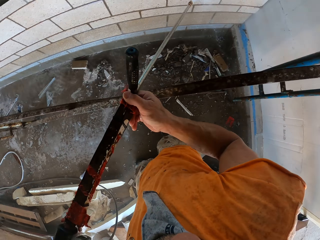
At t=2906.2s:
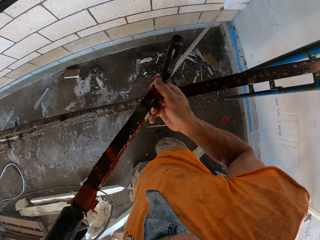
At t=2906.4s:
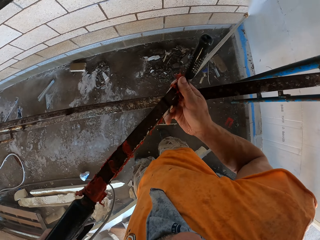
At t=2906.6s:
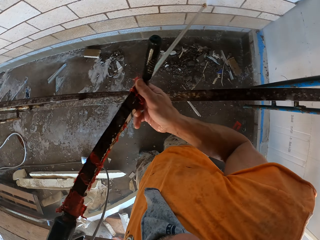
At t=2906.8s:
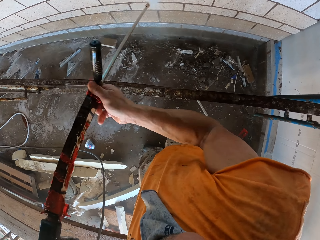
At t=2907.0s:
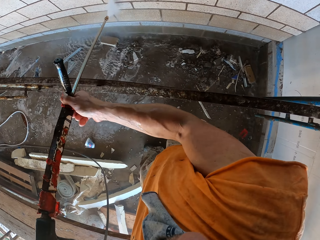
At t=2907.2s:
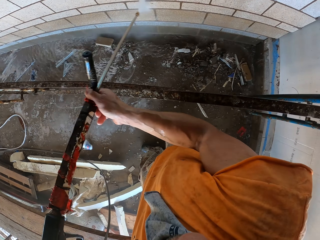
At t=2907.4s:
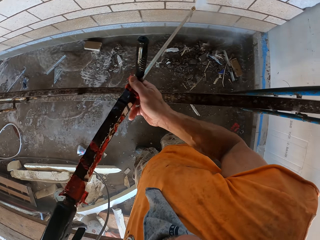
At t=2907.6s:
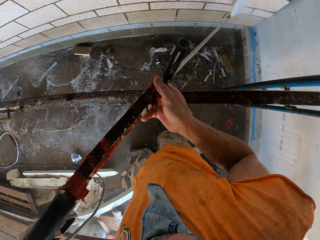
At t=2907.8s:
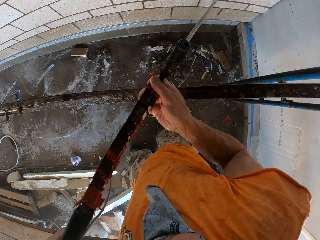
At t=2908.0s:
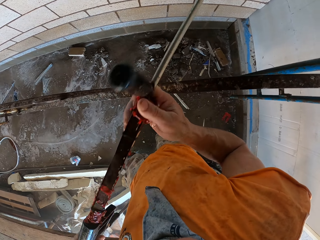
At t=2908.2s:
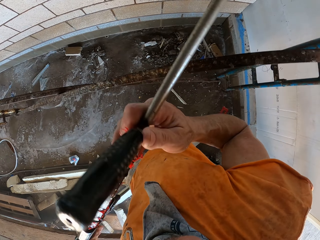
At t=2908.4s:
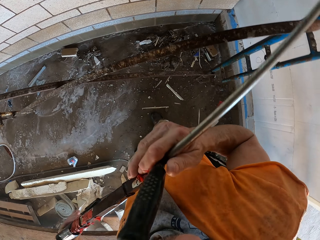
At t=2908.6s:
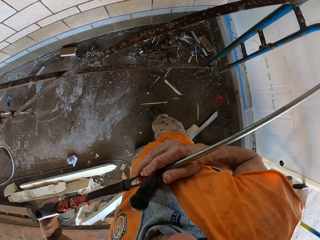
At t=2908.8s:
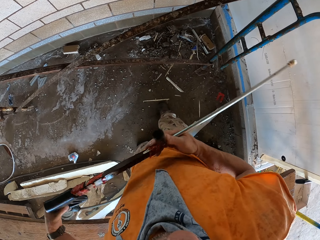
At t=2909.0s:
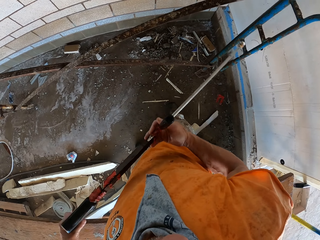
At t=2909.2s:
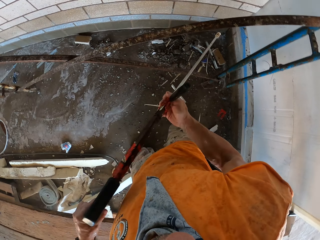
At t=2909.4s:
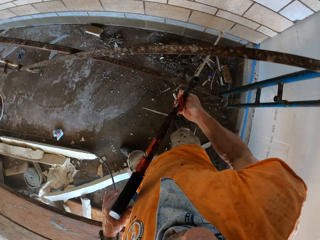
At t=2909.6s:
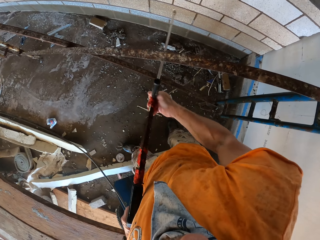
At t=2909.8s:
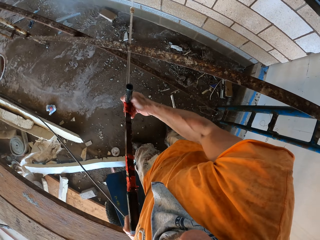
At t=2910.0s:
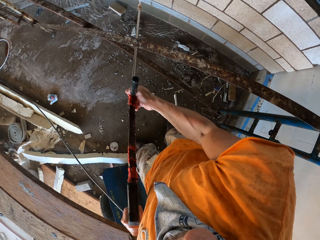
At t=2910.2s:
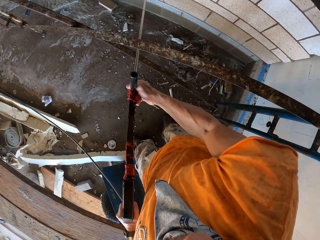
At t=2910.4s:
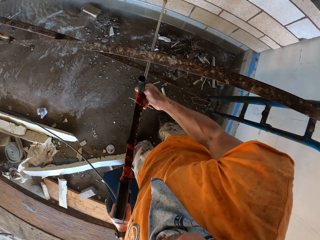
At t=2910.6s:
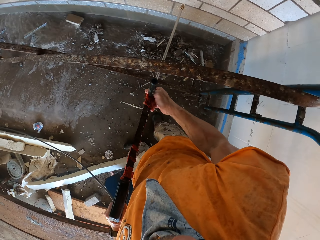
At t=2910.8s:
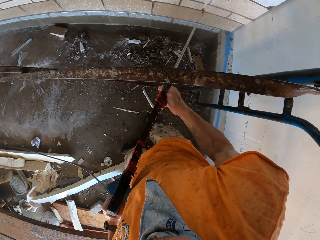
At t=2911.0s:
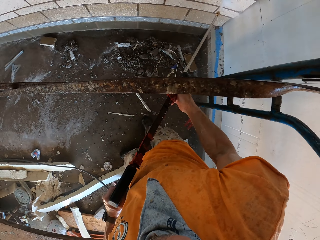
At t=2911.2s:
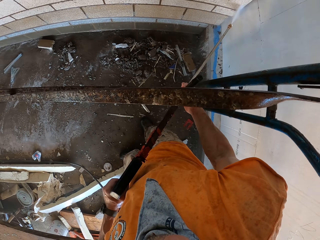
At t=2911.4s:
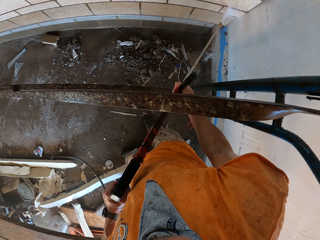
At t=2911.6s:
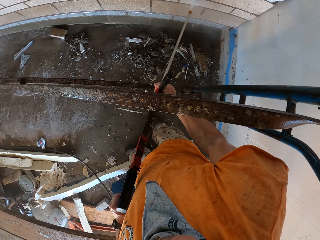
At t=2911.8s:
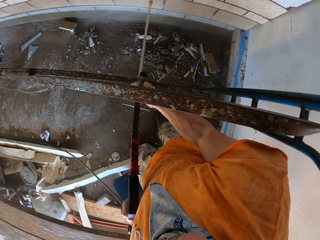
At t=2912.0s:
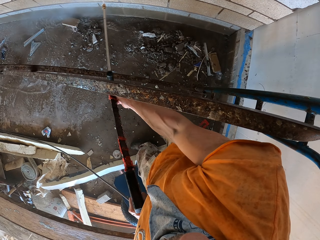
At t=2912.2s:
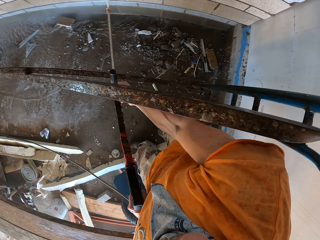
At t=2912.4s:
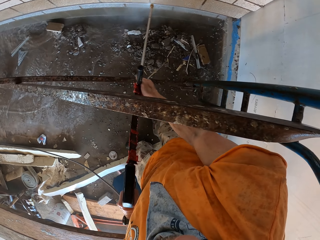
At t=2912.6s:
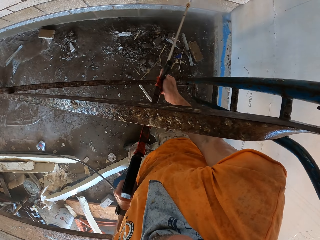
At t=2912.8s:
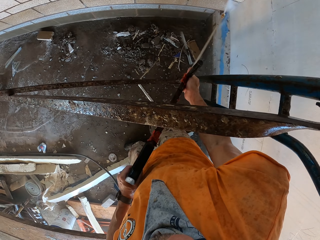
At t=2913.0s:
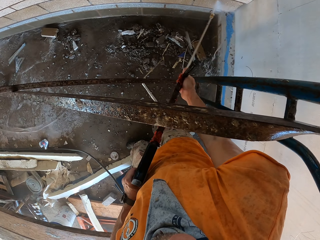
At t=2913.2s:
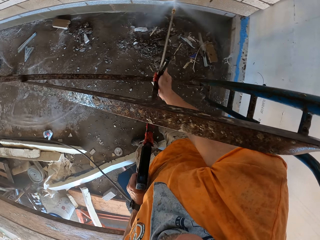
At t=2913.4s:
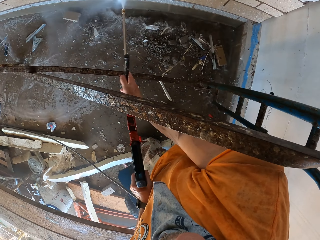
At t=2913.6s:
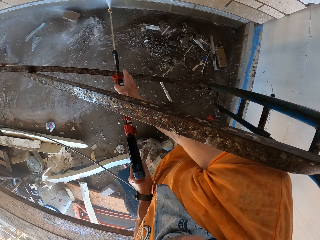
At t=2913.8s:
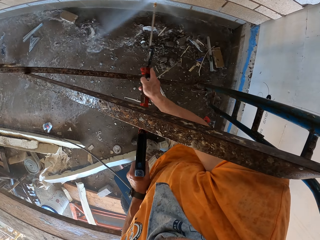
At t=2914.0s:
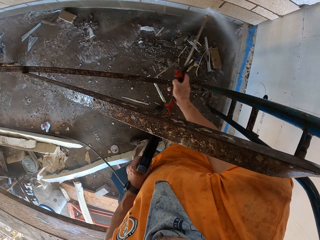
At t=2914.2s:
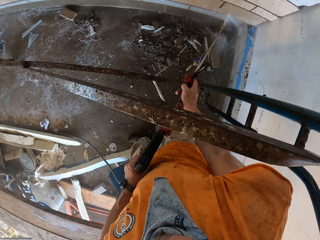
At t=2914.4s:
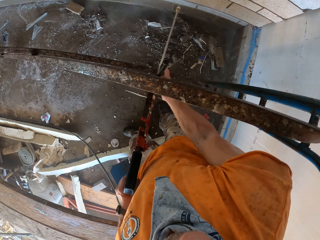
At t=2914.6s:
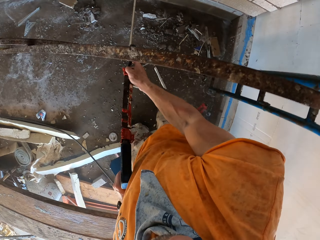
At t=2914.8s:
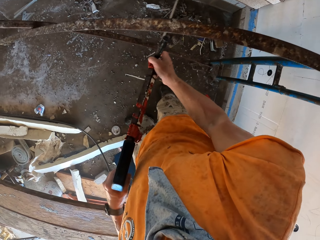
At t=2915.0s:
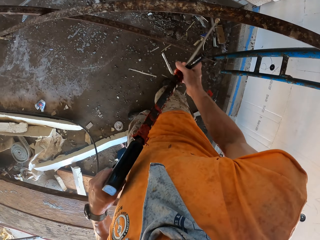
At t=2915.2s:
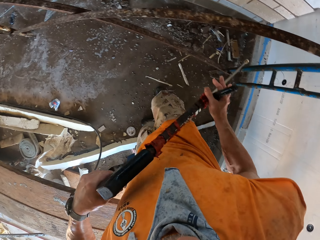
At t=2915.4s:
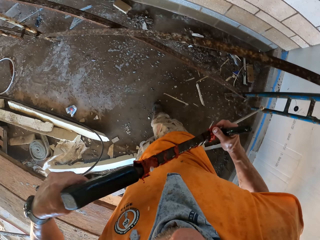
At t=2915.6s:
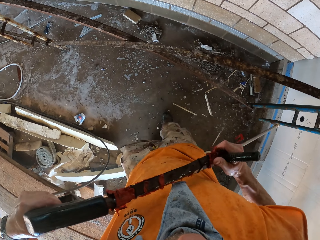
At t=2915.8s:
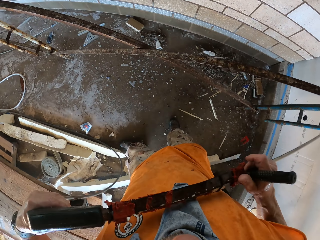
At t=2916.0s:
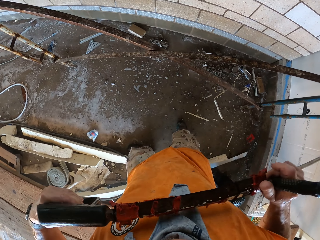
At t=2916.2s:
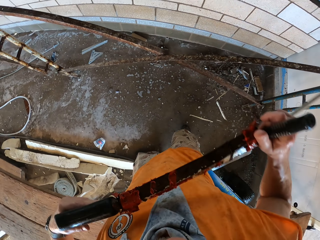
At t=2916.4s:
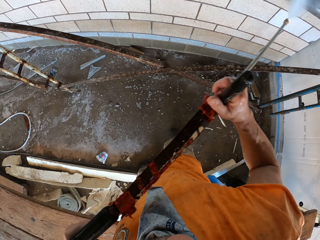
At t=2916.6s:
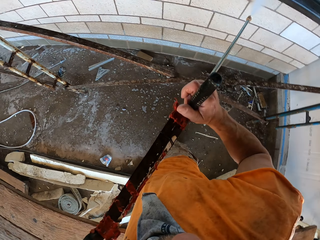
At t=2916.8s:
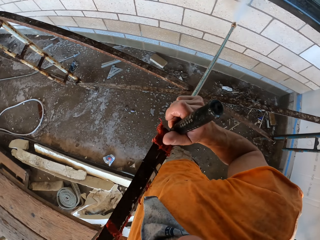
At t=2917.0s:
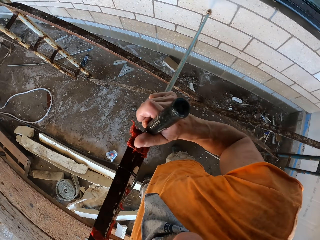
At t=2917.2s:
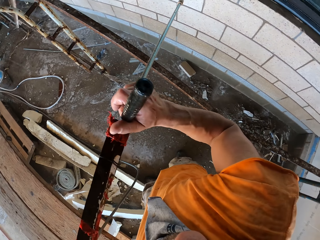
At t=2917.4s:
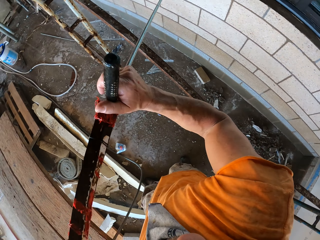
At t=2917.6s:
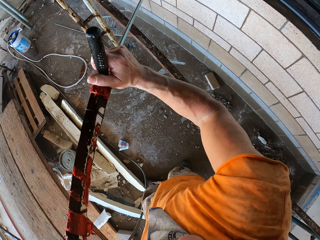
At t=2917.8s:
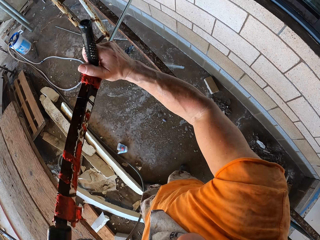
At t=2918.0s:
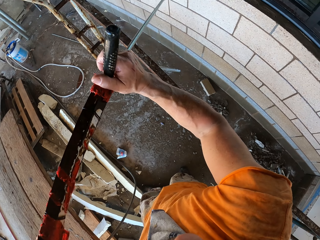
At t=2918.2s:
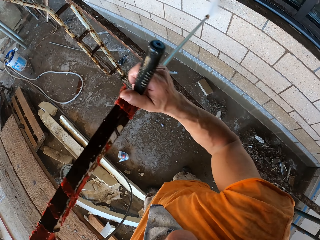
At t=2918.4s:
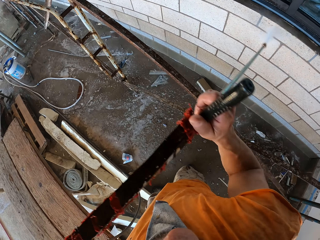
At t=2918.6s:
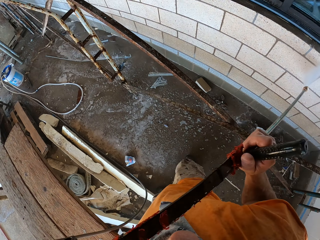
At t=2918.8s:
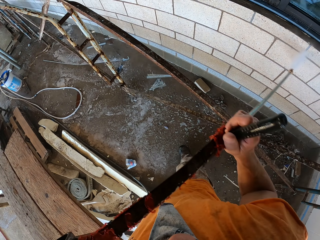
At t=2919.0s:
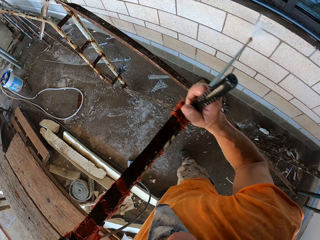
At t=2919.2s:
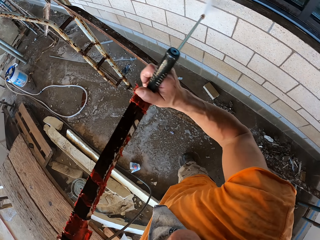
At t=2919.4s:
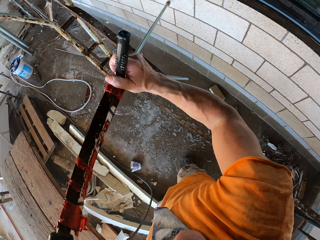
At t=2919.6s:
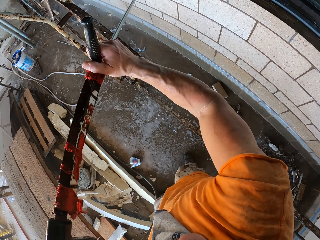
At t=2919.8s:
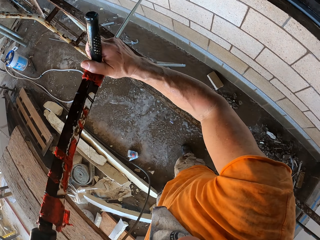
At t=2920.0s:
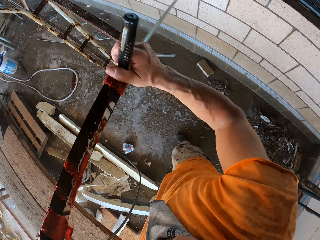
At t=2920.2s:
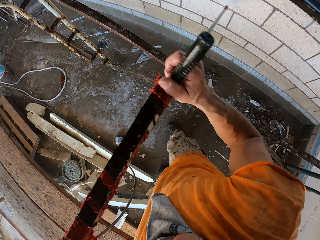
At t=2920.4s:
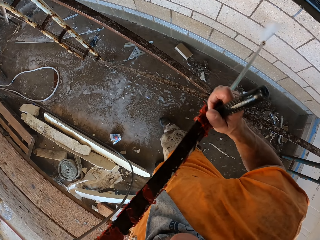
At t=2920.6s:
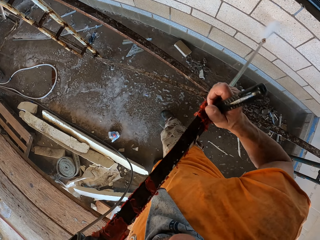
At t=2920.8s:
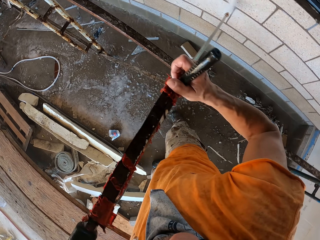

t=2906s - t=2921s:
The camera wearer switches off the high pressure washer. They switch on the high pressure washer and clean the wall with the high pressure washer. They switch off the high pressure washer. They walk around. They switch on the high pressure washer and clean the wall with the high pressure washer.

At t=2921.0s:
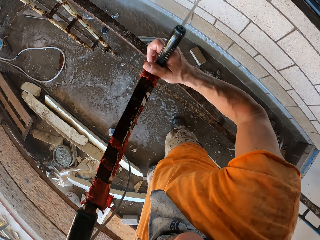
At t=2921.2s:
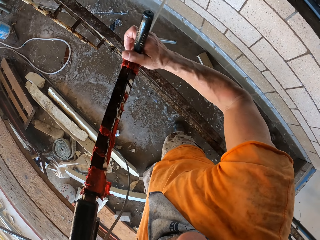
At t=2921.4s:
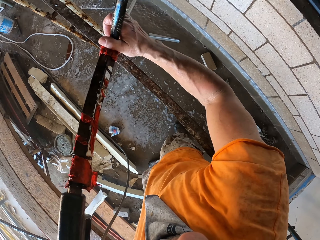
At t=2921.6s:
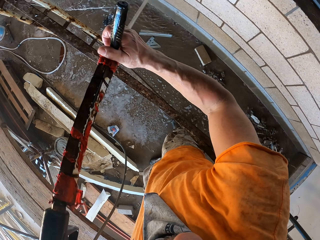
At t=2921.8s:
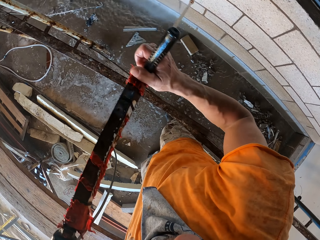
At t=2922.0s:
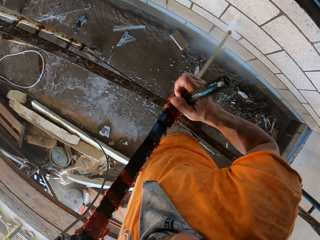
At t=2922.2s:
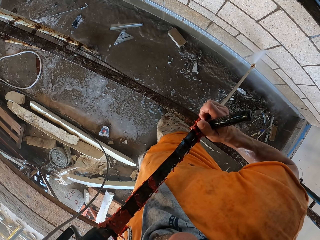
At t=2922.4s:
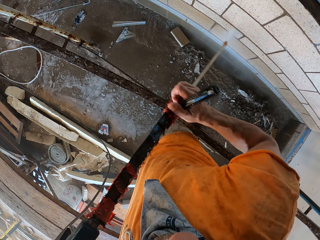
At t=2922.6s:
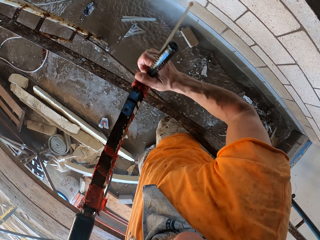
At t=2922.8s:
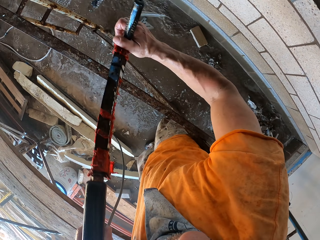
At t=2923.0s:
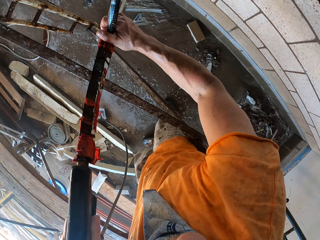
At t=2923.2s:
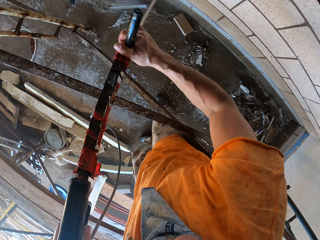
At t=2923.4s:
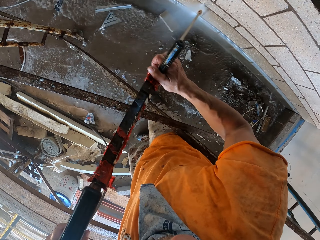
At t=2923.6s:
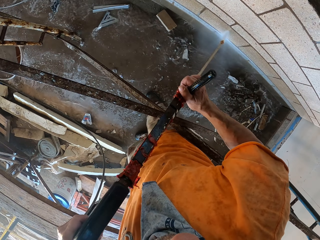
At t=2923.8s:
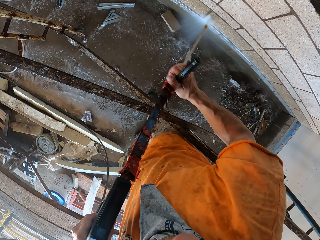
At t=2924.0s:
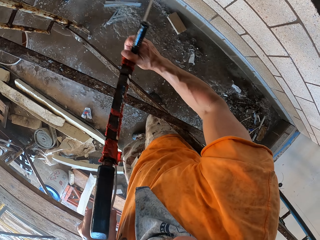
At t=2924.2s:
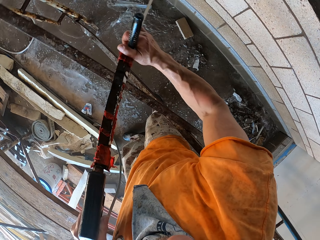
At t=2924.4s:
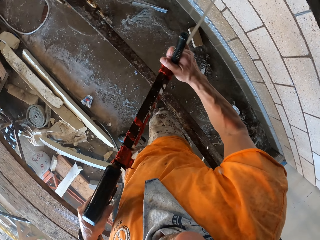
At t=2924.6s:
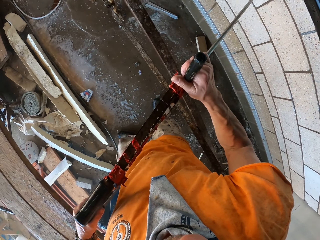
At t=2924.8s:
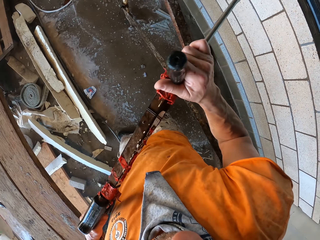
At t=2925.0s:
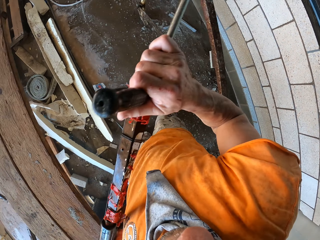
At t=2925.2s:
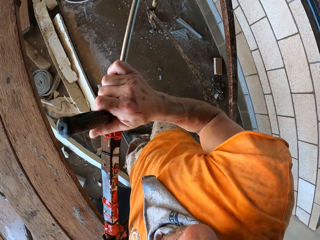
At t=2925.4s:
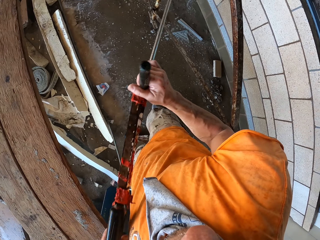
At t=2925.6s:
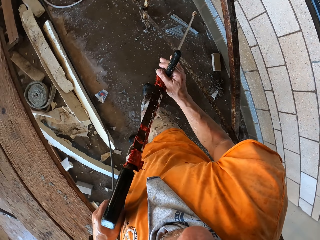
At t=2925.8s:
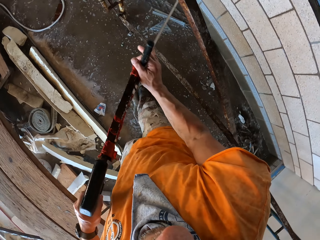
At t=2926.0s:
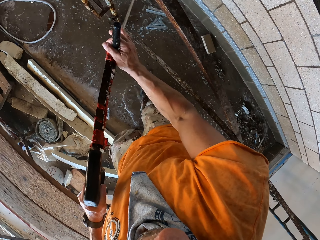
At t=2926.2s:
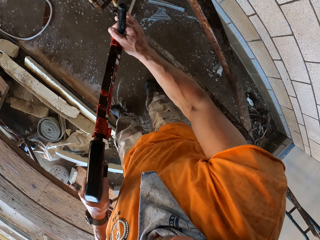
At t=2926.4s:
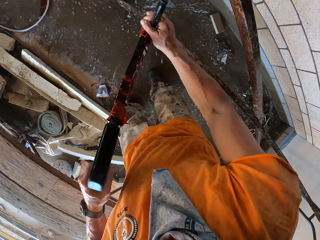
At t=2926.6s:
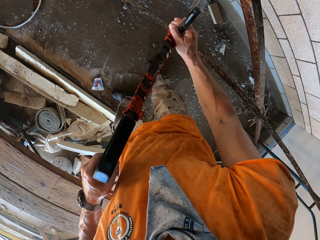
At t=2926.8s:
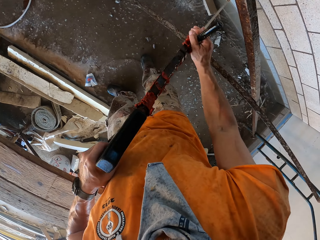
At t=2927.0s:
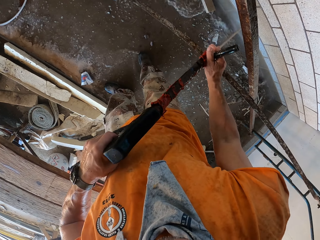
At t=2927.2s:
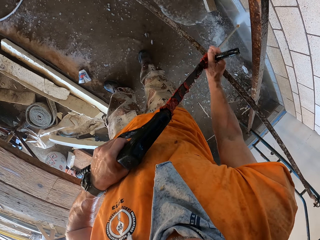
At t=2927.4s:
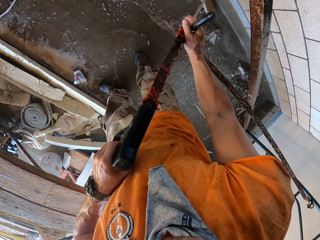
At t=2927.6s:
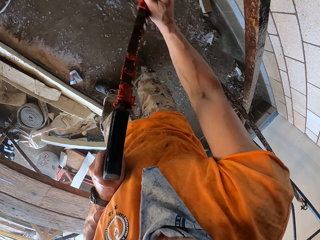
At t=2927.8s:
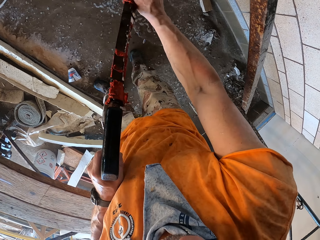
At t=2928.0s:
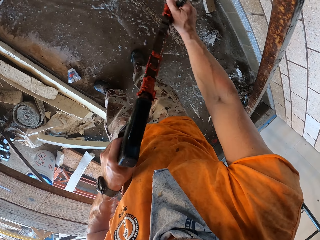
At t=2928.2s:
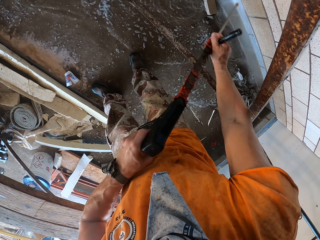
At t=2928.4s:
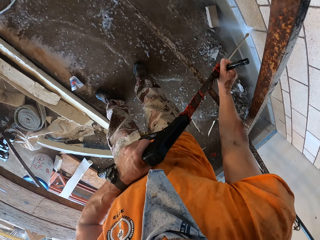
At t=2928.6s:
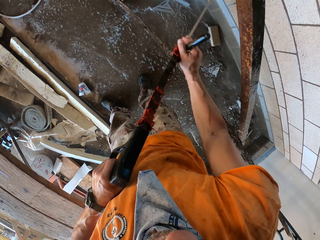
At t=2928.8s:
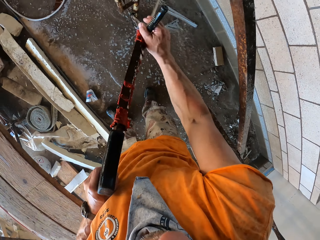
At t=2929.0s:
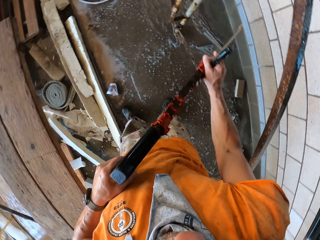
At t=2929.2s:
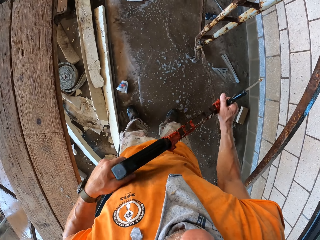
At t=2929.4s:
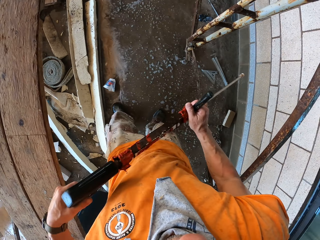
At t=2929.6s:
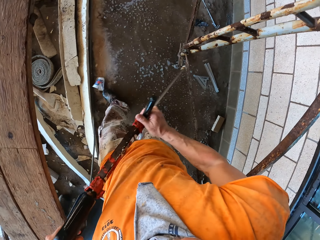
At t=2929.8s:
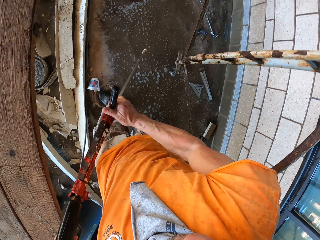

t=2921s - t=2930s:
The camera wearer switches off the high pressure washer. They switch on the high pressure washer and clean the wall with the high pressure water.
